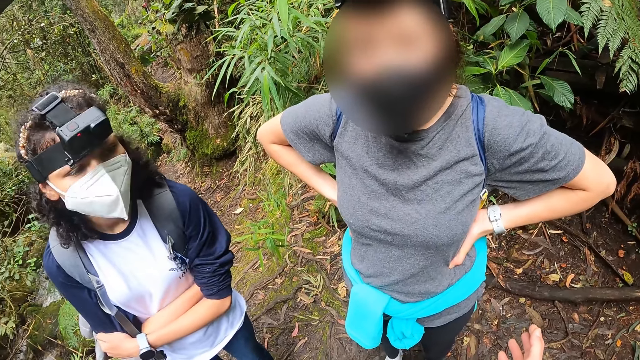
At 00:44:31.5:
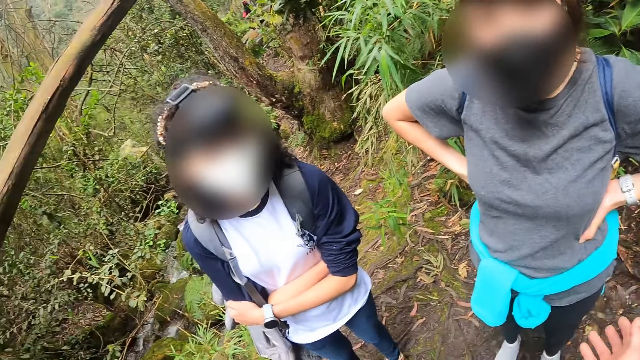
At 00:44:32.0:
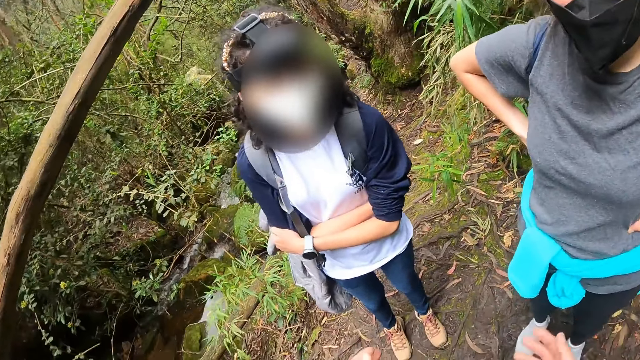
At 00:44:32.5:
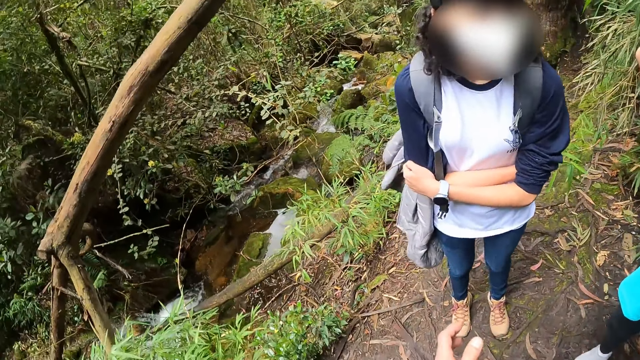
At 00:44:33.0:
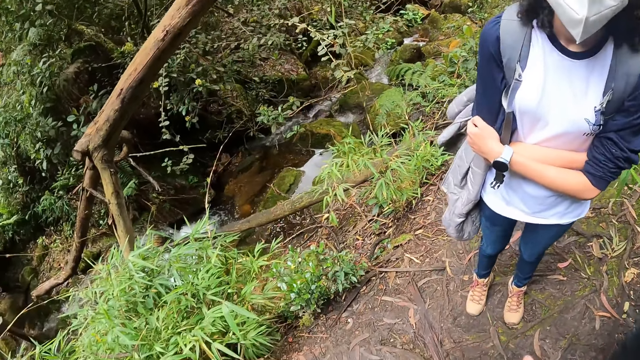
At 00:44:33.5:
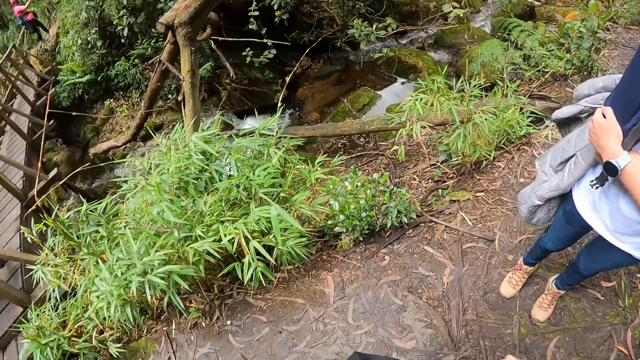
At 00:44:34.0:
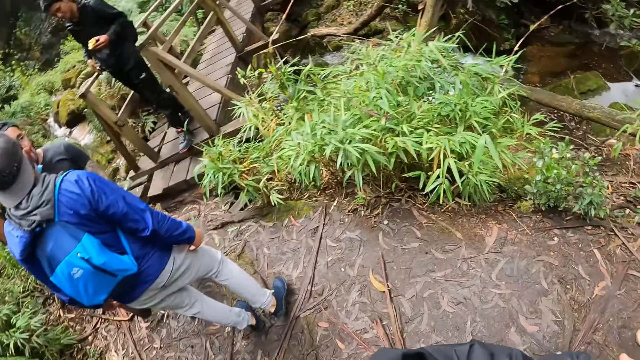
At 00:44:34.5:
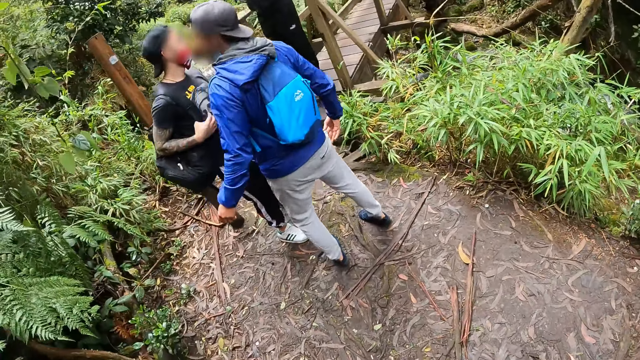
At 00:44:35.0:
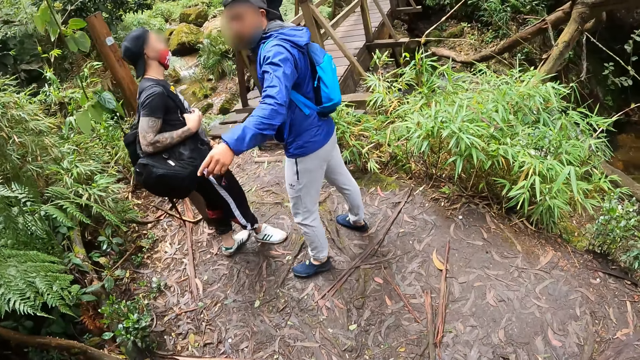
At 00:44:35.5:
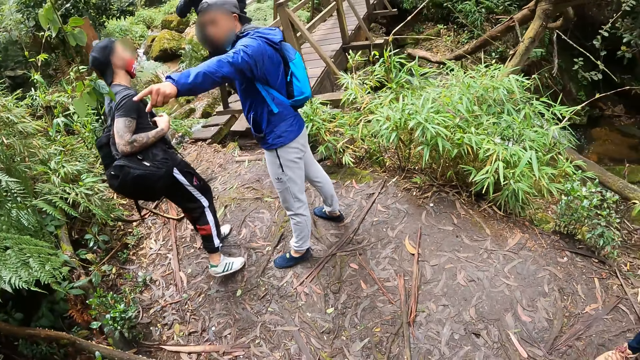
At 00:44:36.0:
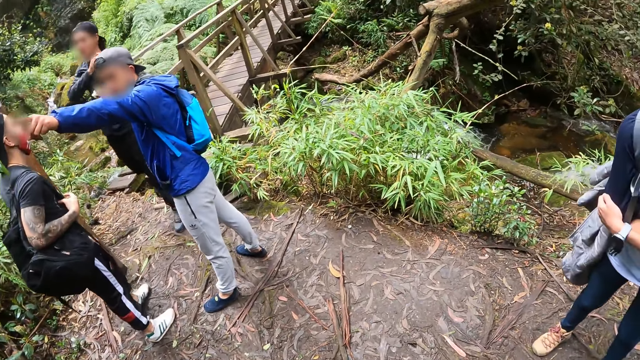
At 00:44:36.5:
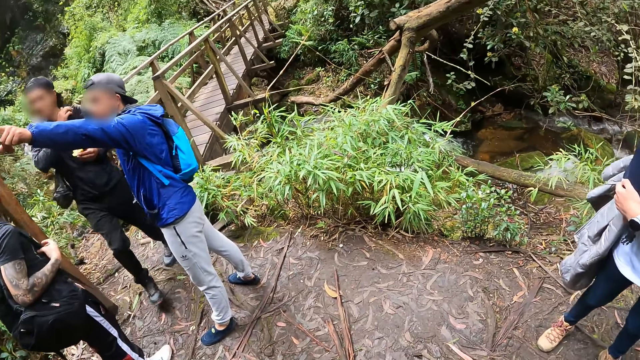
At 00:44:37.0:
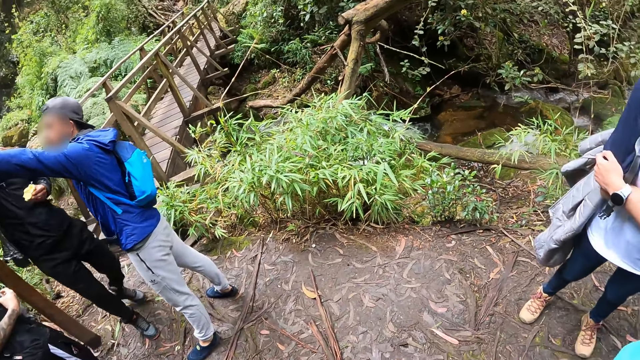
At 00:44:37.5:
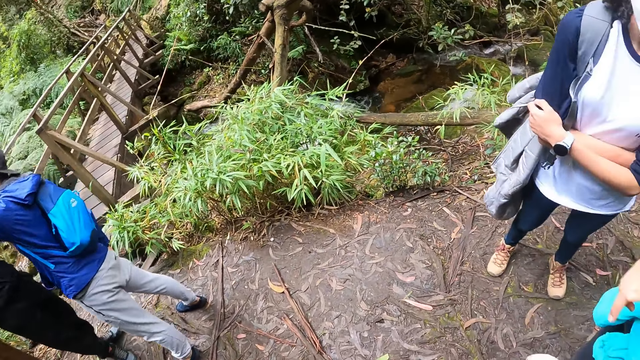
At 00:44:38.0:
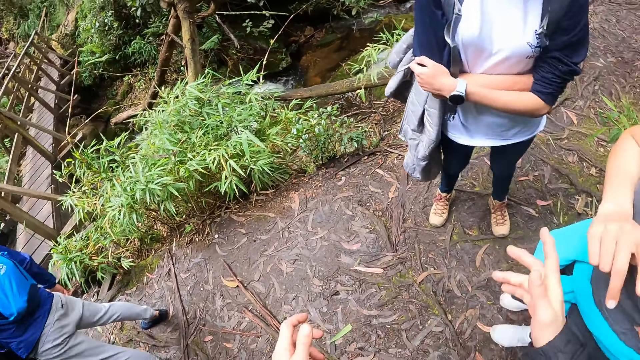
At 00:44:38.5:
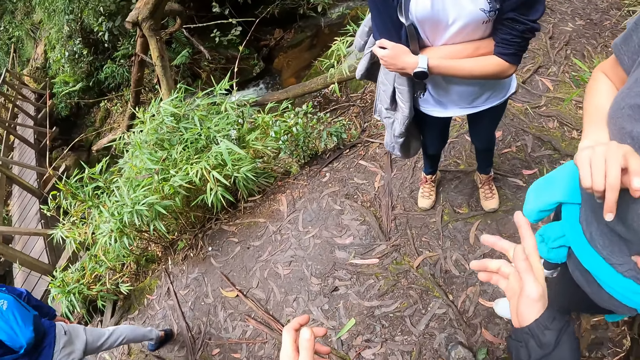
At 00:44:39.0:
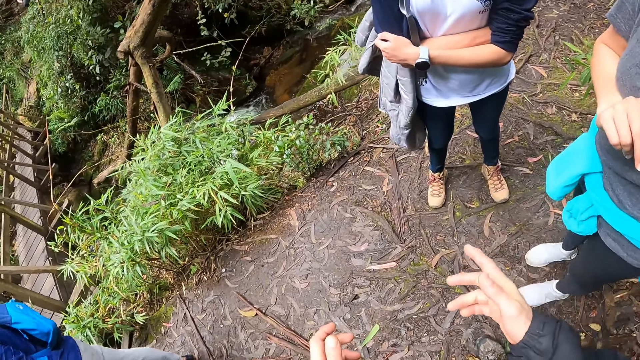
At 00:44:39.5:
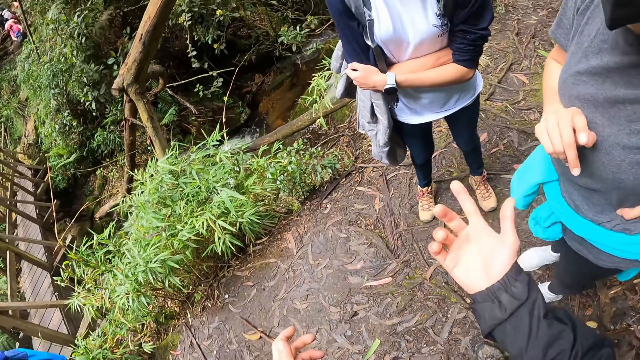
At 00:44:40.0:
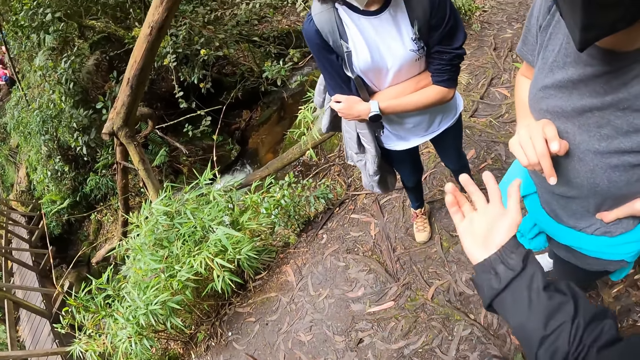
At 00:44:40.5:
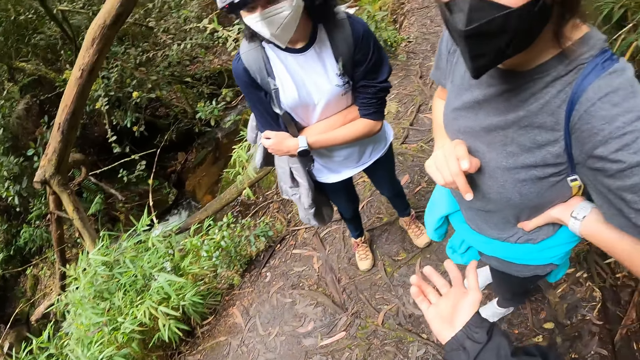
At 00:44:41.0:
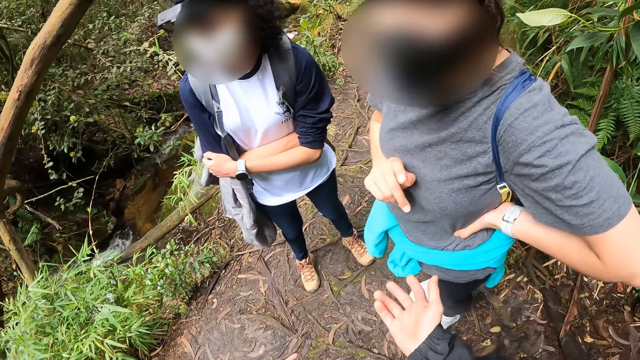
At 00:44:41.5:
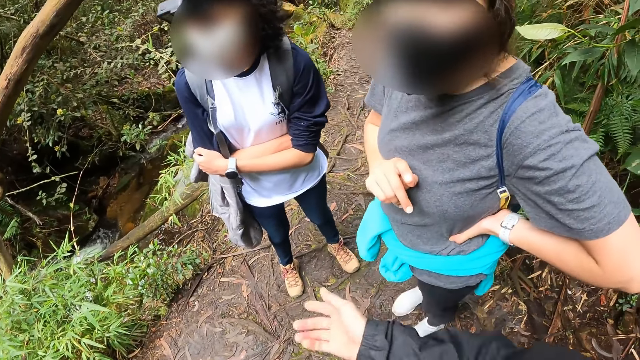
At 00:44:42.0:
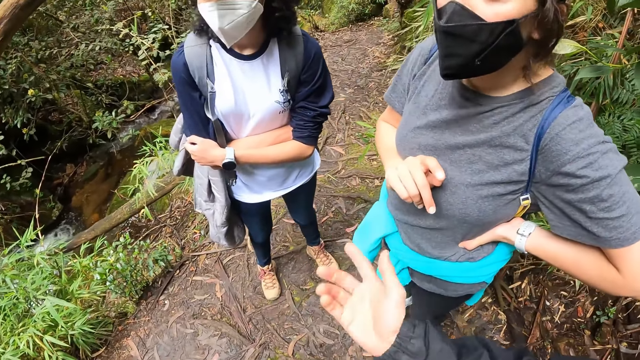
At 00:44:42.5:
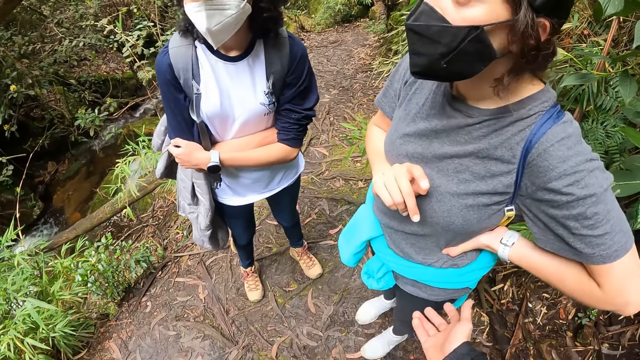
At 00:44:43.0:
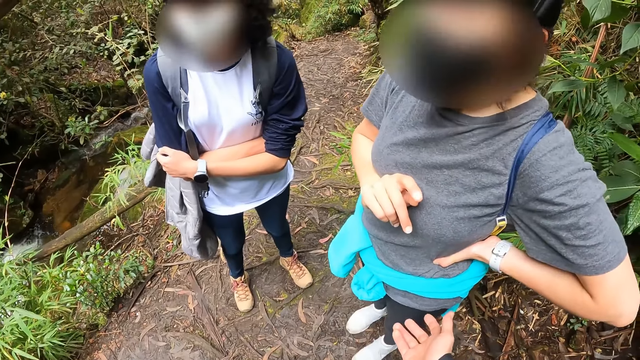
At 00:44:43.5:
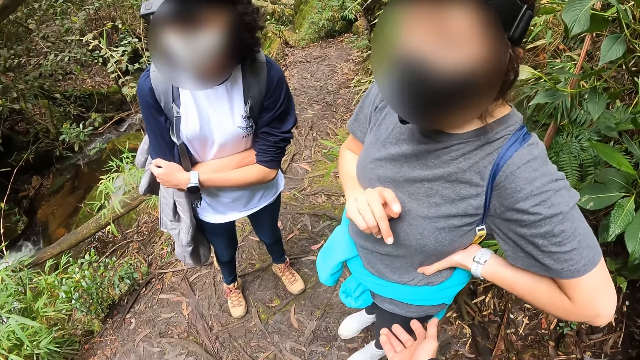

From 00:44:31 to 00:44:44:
The camera wearer looks around. They use gestures.

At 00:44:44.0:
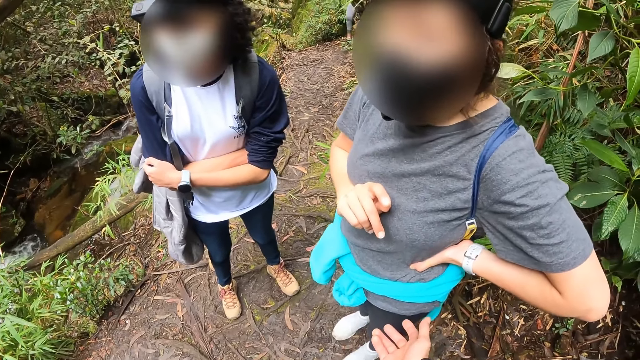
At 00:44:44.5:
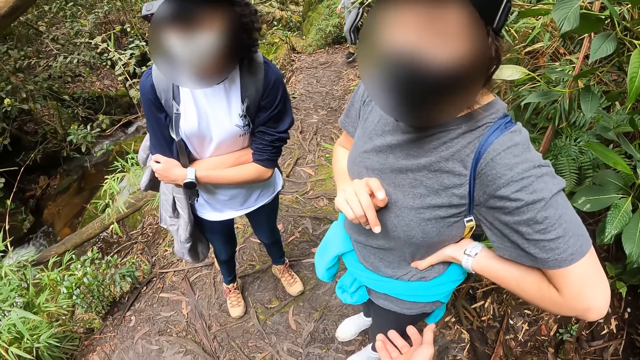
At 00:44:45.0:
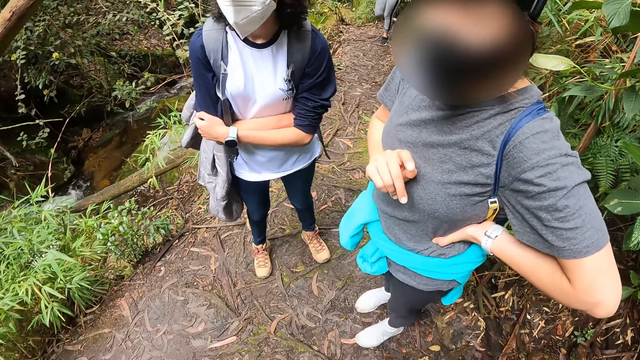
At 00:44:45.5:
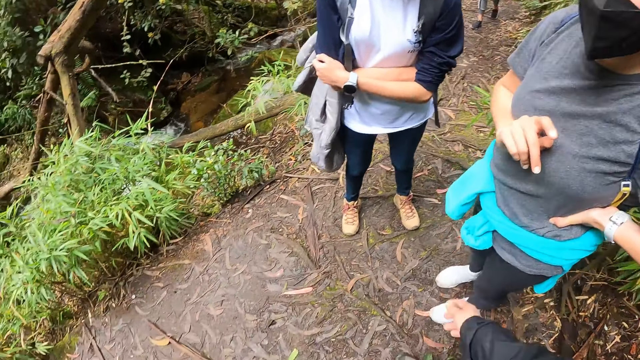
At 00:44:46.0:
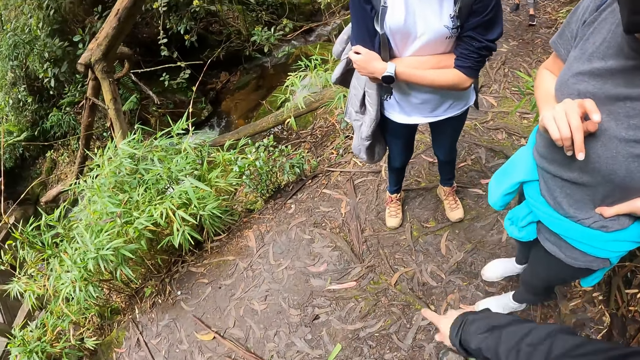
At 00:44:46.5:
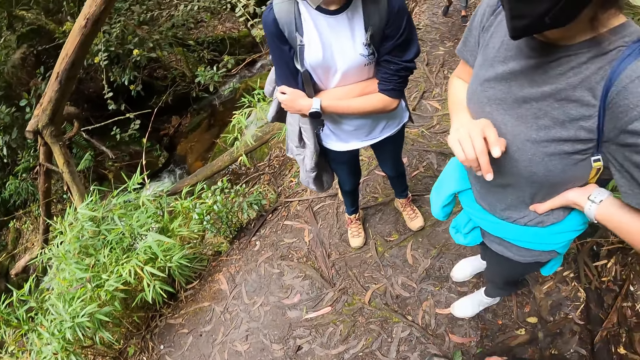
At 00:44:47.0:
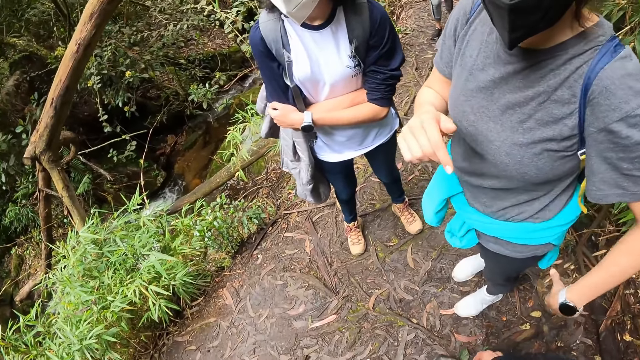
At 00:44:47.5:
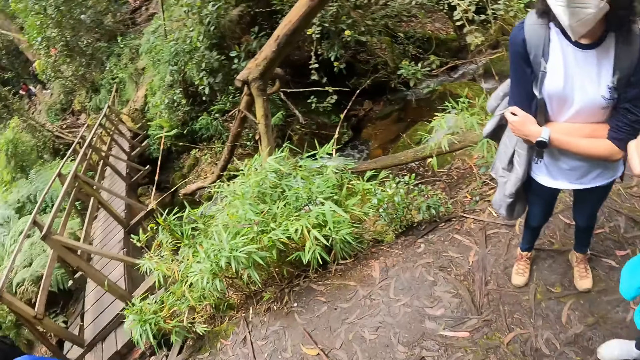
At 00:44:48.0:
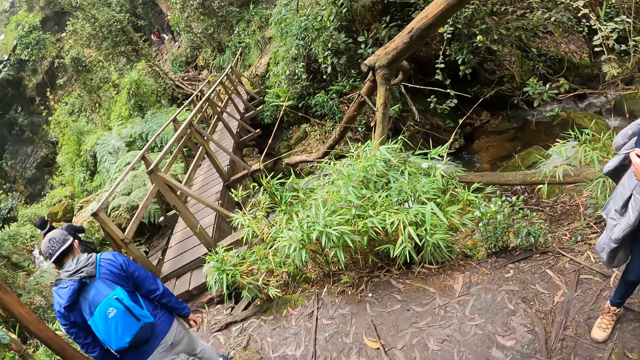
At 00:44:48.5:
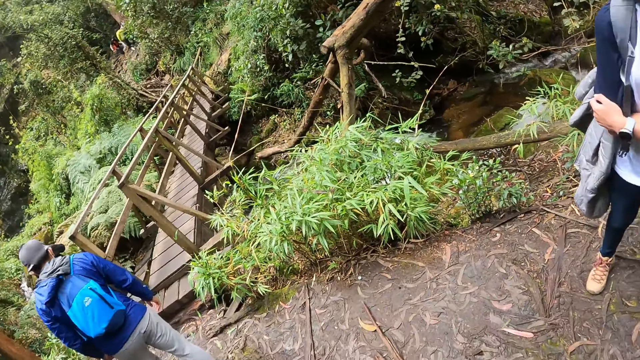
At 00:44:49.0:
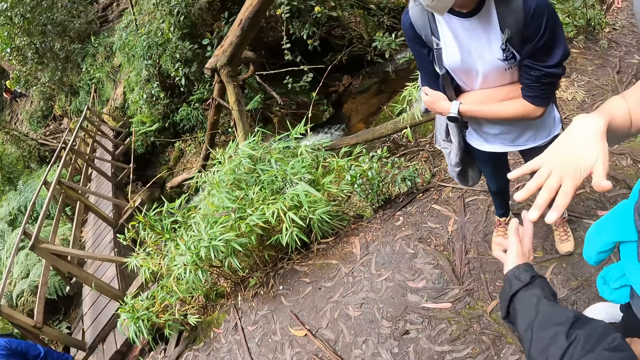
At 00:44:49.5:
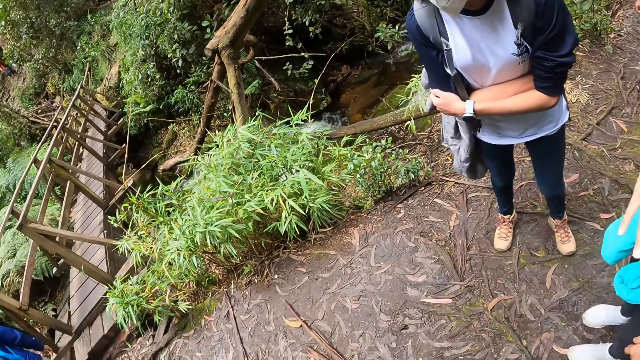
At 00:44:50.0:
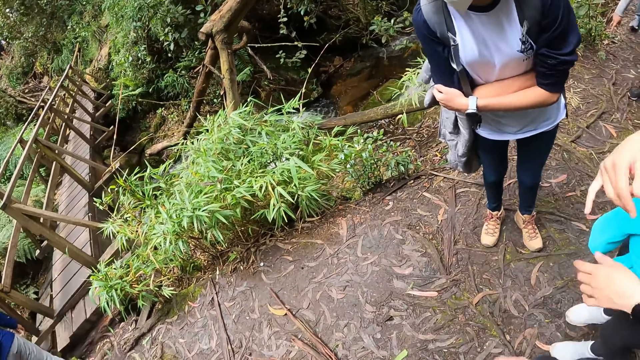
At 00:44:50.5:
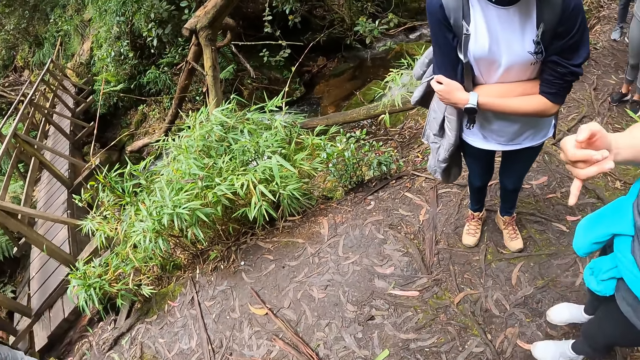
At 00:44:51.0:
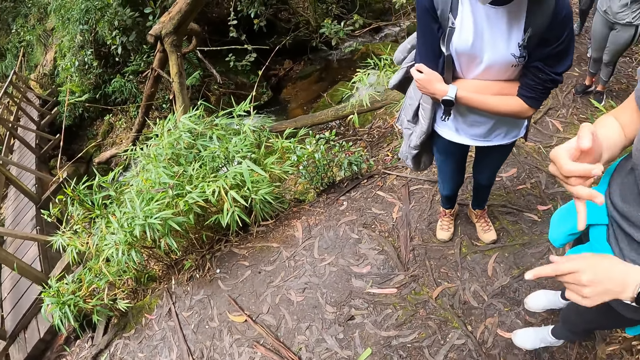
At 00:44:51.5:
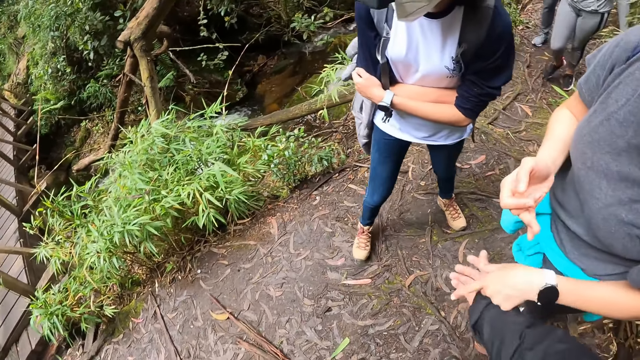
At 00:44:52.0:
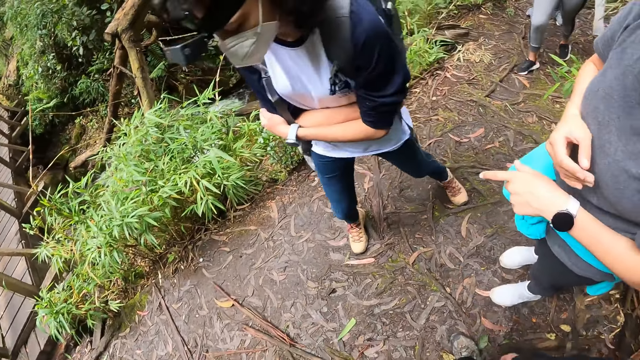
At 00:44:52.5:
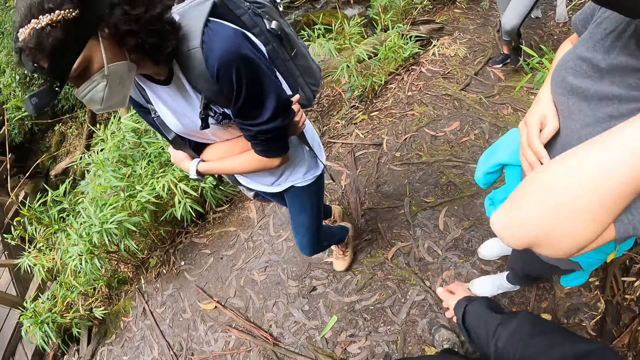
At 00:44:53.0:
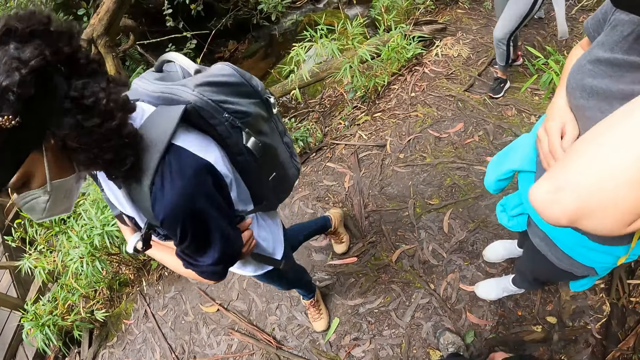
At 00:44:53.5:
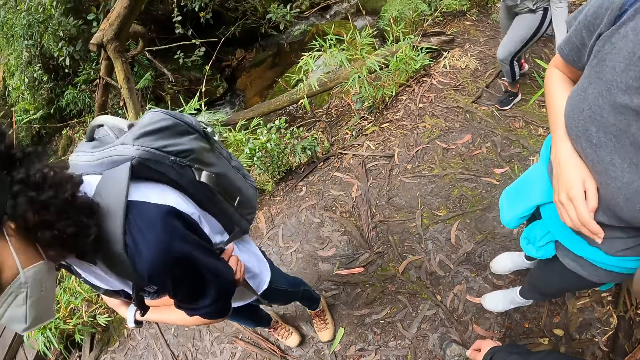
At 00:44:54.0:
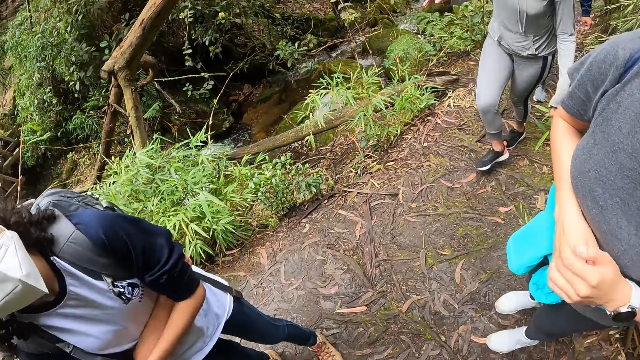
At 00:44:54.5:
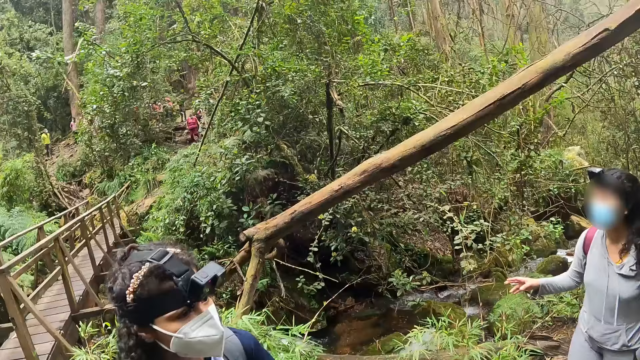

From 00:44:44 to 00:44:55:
A woman adjusts the camera on her head with her left hand. The woman walks around. The woman places her left hand on her right hand.
